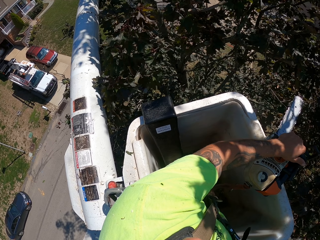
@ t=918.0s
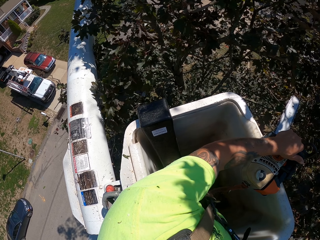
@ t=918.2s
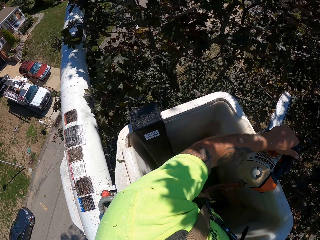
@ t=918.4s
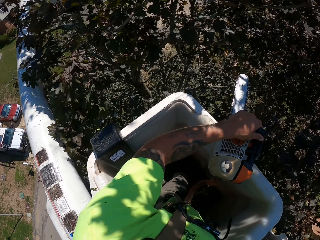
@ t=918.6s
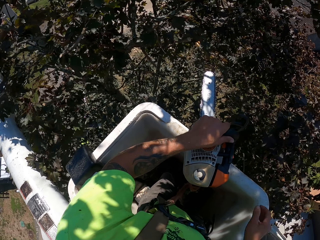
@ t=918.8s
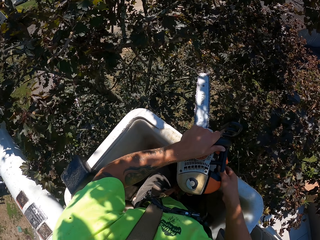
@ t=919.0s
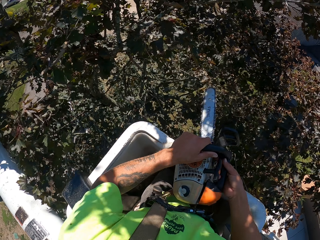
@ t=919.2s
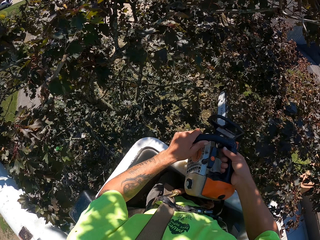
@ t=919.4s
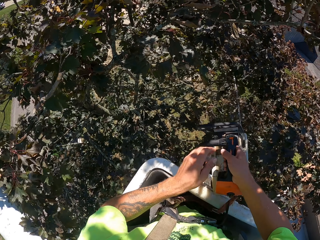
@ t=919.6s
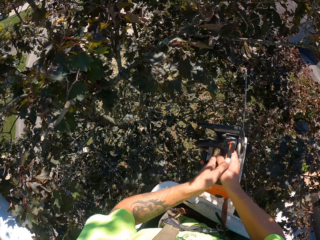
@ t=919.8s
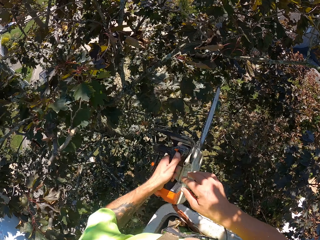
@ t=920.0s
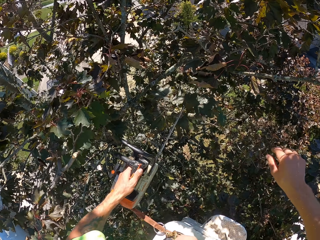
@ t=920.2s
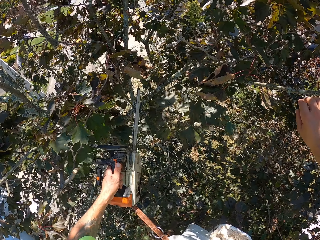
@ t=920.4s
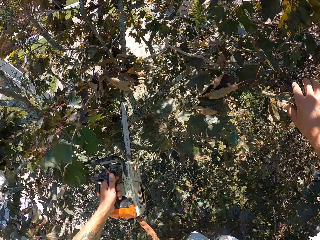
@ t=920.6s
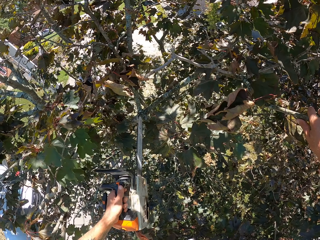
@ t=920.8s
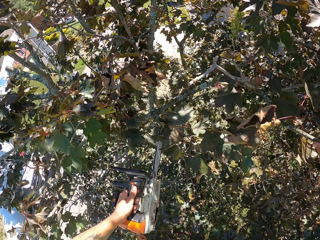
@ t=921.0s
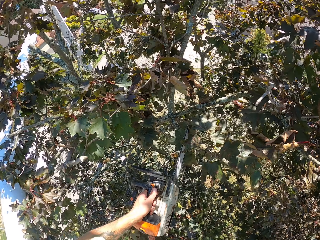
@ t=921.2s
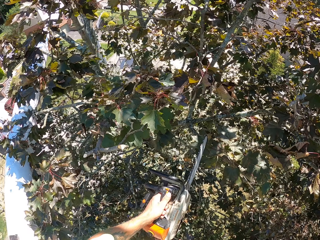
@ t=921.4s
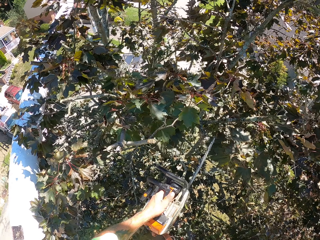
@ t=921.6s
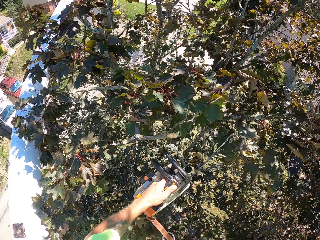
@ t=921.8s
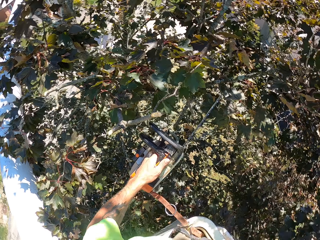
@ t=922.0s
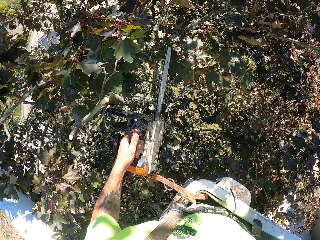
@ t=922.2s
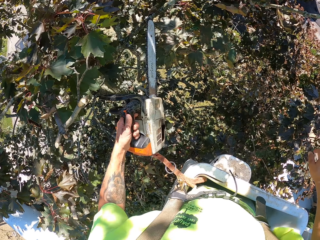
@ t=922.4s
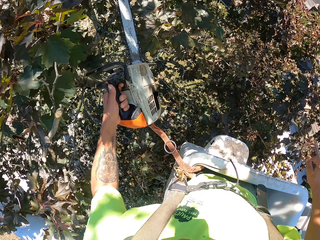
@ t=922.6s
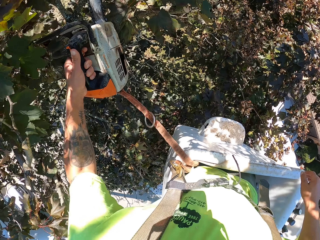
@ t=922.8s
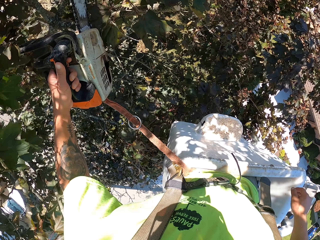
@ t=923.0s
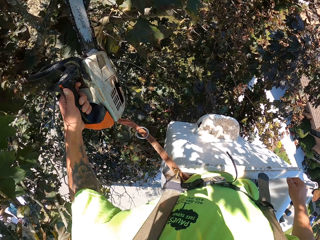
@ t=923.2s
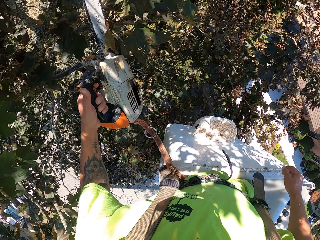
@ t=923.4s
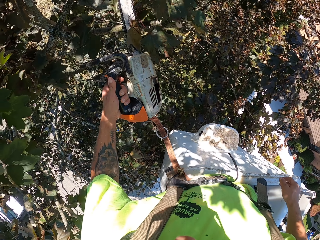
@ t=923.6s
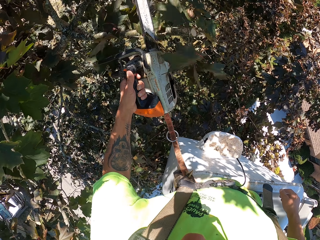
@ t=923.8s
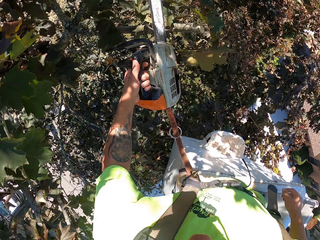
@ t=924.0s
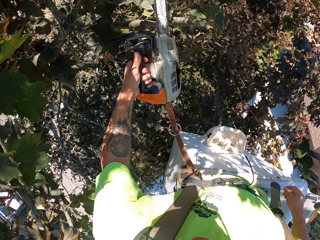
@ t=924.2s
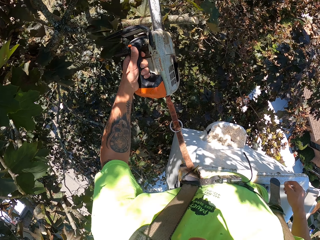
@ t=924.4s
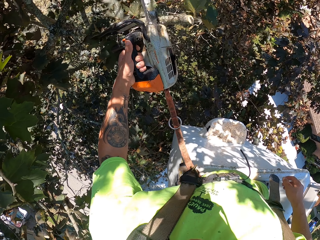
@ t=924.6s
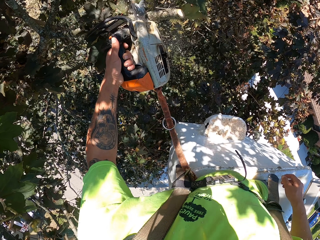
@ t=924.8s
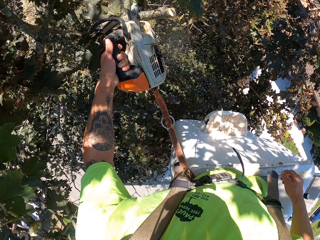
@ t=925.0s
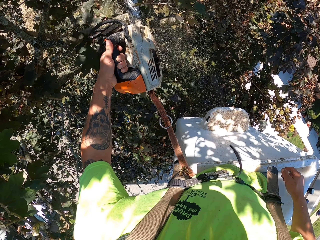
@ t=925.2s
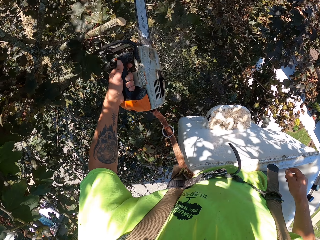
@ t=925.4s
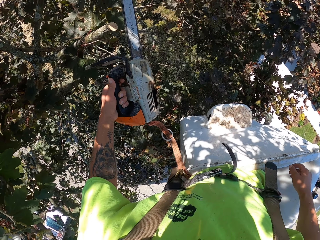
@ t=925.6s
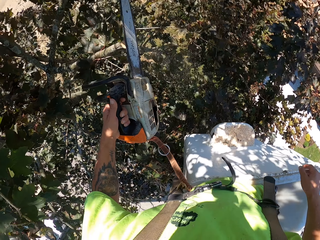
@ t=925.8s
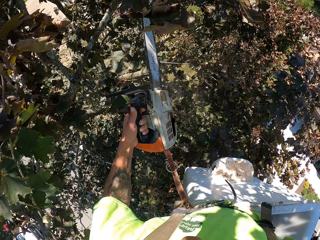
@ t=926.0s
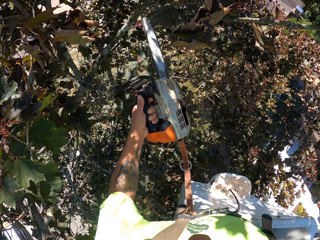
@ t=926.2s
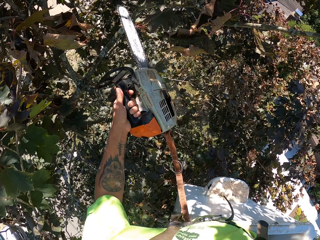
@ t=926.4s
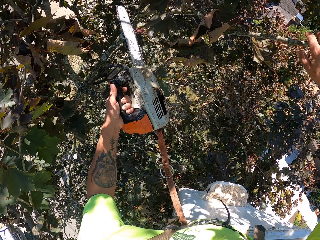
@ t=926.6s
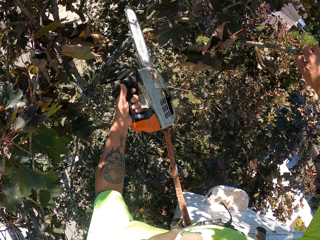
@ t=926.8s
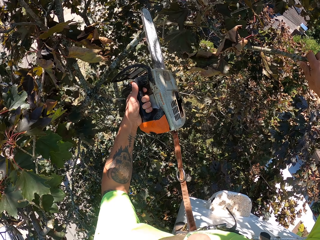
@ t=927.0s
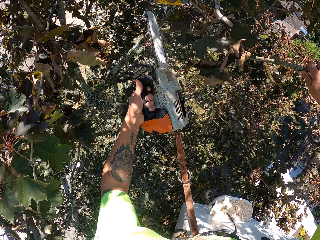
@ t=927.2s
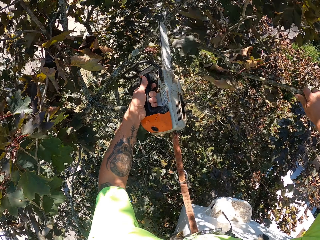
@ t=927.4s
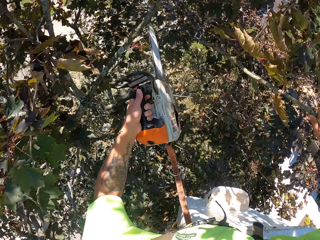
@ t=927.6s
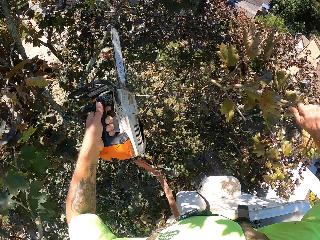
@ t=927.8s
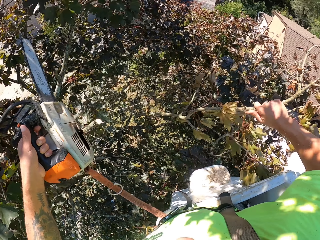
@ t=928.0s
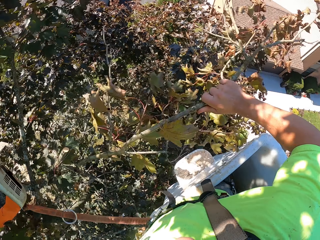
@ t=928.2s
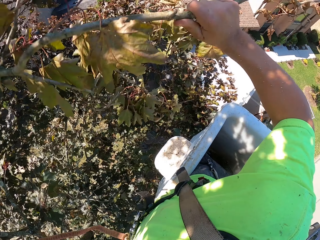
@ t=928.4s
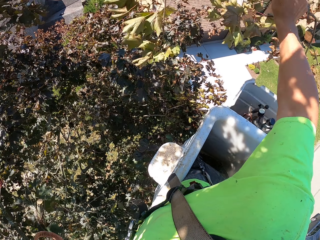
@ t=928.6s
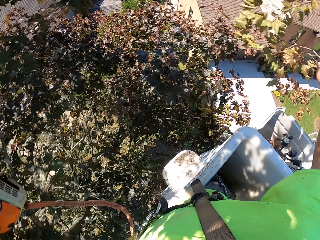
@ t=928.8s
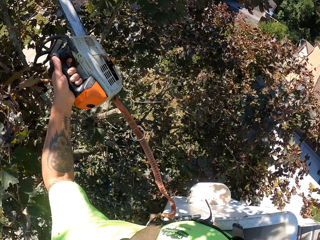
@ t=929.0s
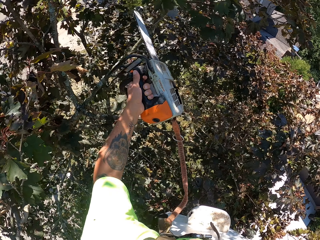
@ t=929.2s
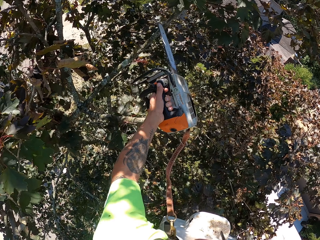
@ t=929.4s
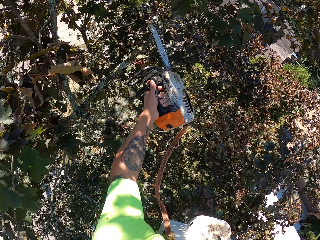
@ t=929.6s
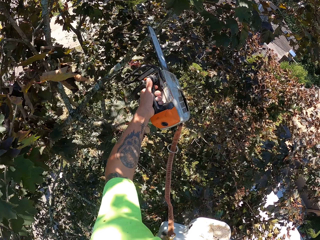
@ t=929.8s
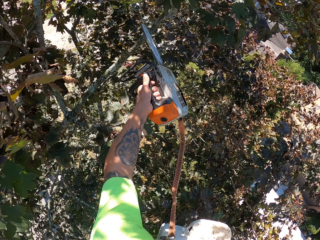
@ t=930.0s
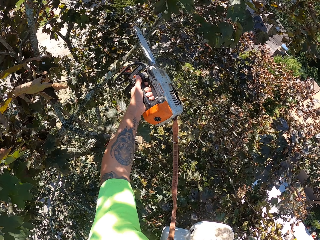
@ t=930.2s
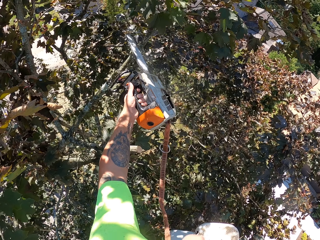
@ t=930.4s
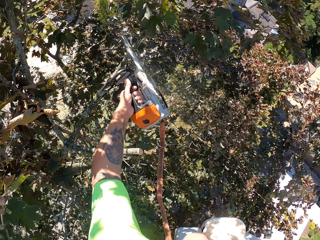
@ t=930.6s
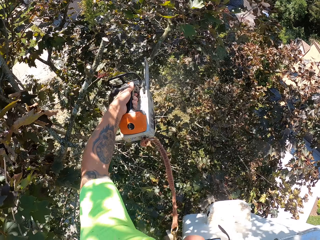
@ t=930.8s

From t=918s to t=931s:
The camera wearer cuts the branches of the tree with the chainsaw in his left hand. He cuts the tree branch with the chainsaw. He throws a branch of the tree to the ground with his right hand.

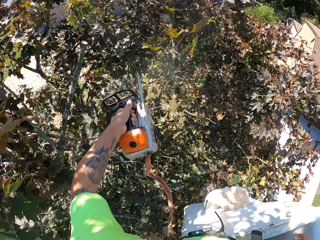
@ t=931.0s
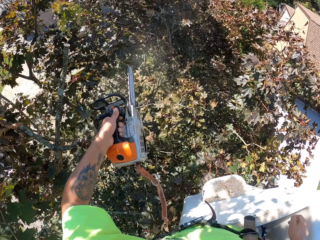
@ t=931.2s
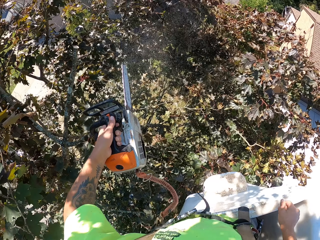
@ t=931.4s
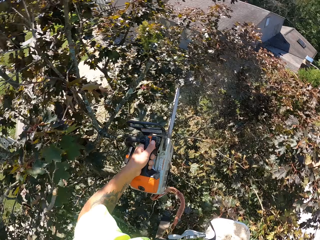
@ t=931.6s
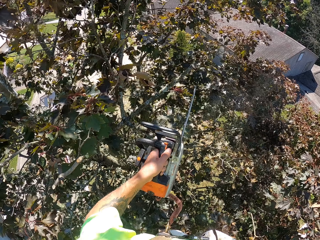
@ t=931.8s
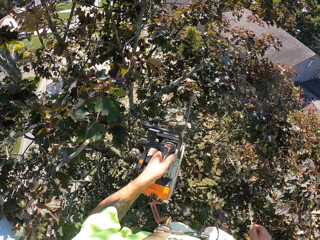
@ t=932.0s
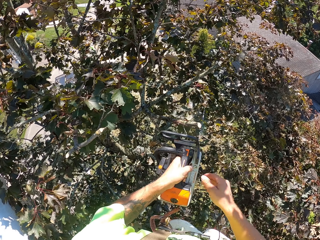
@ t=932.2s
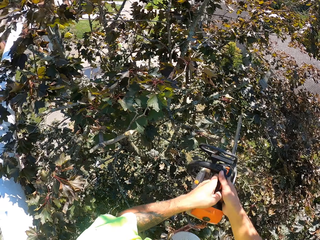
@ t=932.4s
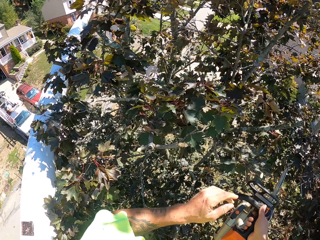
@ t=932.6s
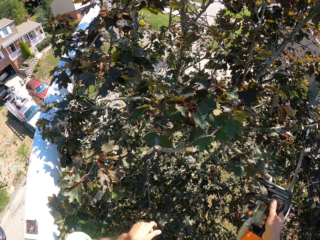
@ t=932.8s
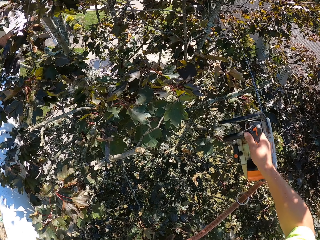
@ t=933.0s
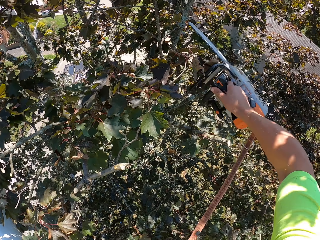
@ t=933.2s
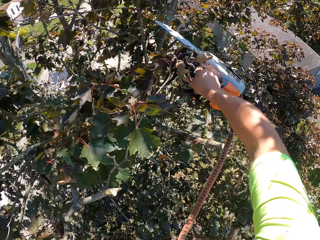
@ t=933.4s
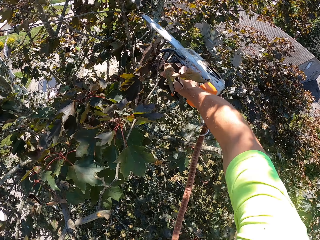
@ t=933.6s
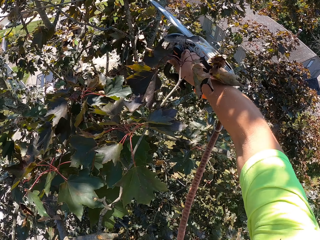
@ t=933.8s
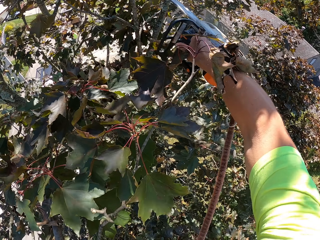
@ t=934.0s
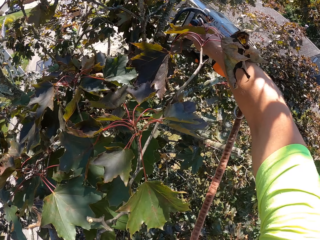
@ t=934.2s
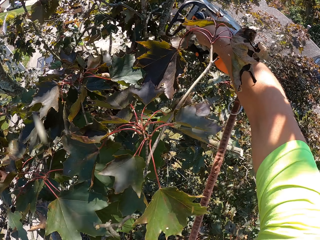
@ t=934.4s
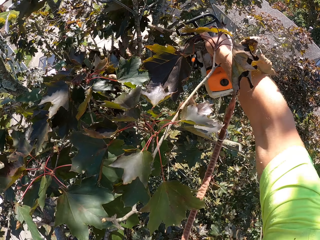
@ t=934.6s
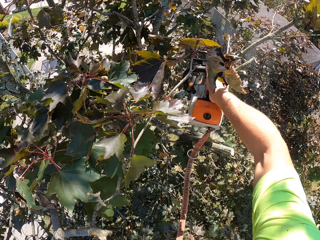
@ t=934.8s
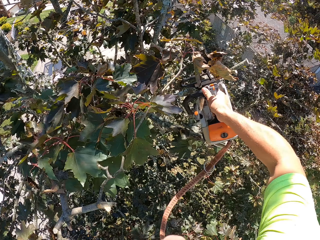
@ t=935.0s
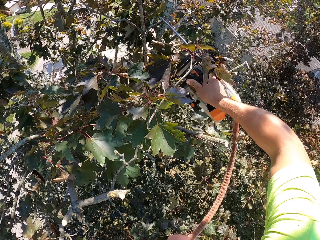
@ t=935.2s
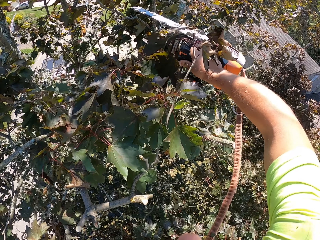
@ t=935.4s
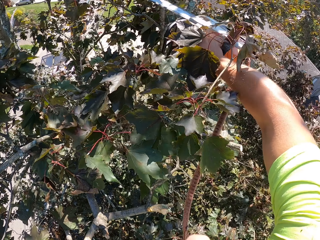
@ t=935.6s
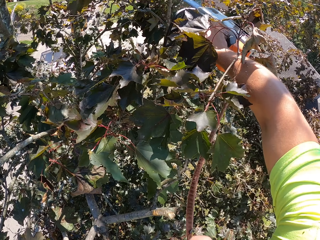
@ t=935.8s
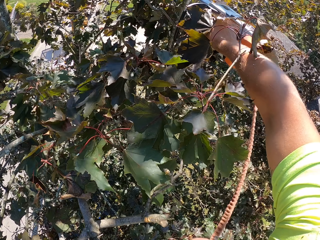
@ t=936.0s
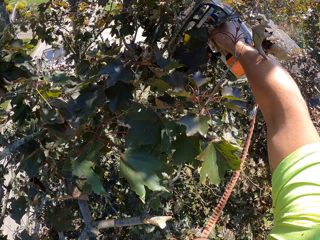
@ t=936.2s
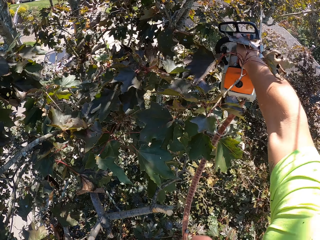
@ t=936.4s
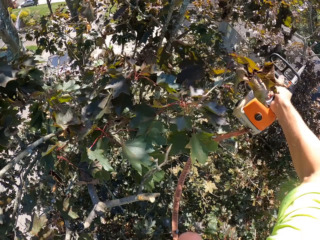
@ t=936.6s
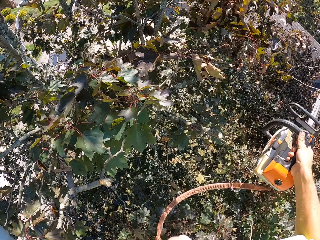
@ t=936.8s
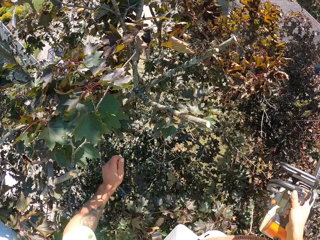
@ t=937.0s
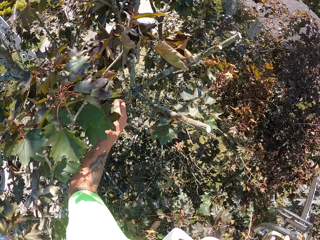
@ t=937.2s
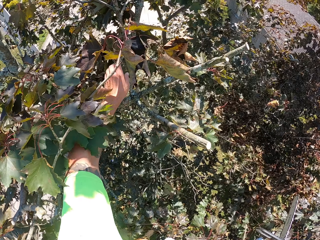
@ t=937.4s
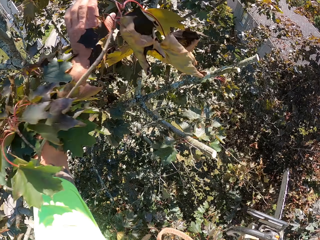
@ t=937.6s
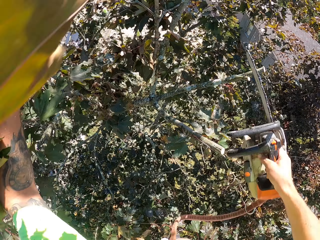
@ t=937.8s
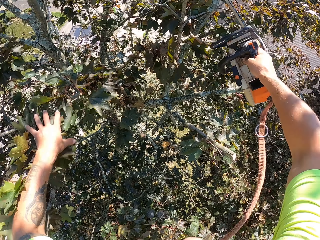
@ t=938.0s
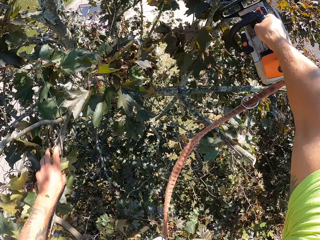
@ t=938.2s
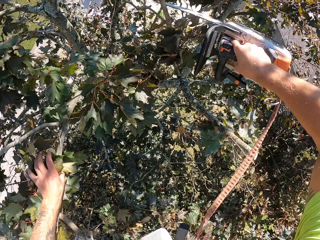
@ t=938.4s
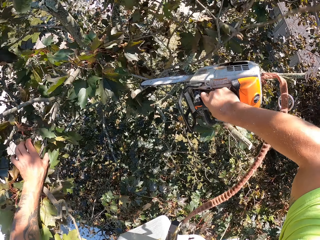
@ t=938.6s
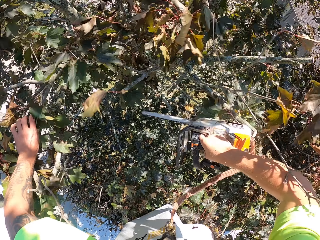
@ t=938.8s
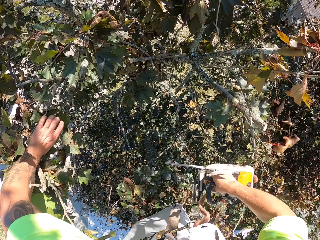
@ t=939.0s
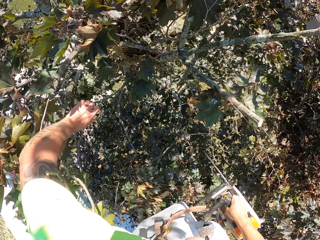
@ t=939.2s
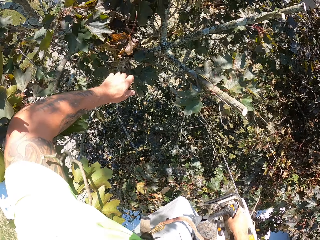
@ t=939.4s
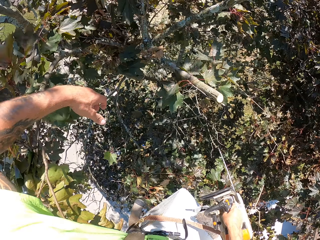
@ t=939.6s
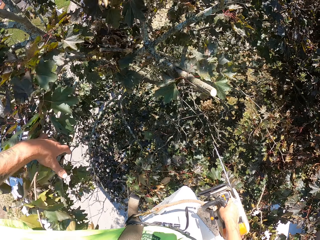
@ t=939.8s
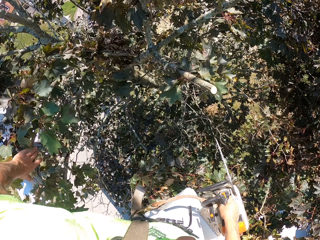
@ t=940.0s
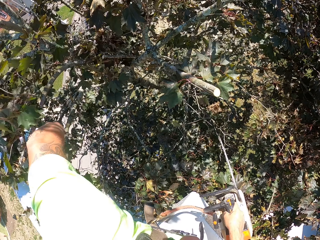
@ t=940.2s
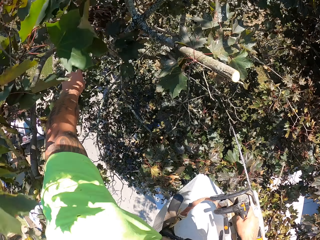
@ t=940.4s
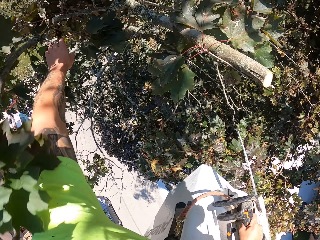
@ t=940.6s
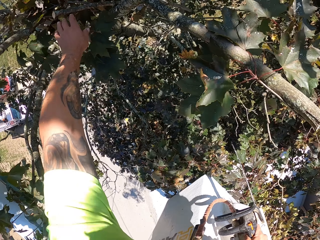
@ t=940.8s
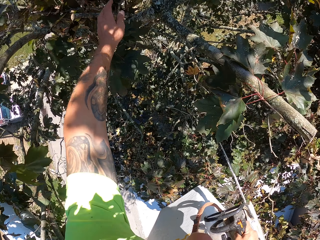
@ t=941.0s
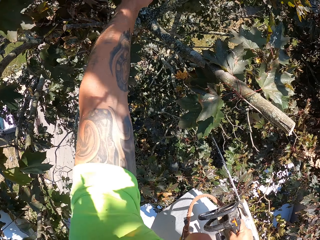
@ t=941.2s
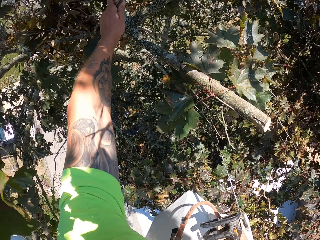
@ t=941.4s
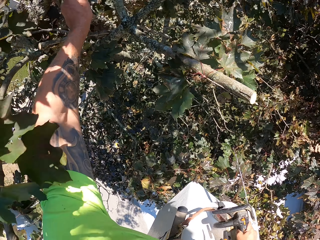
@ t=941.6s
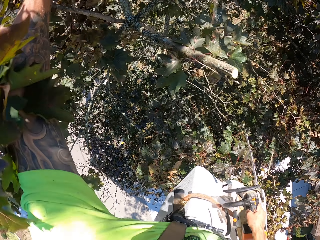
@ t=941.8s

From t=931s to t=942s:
The camera wearer takes the chainsaw from his left hand with his right hand. He cuts the branches of the tree with the chainsaw in his right hand. He pushes aside a tree branch with his left hand and removes a tree branch with the chainsaw.
